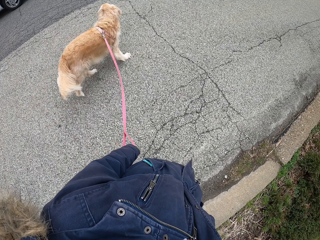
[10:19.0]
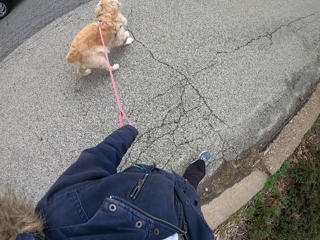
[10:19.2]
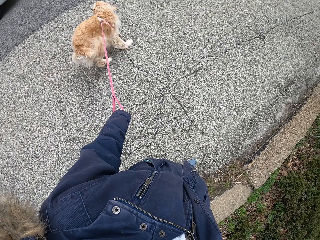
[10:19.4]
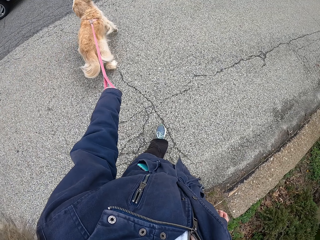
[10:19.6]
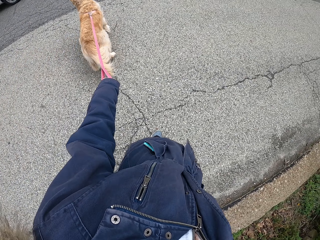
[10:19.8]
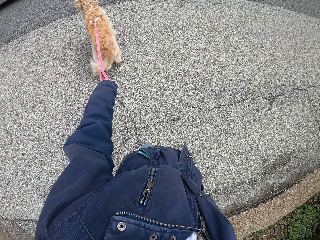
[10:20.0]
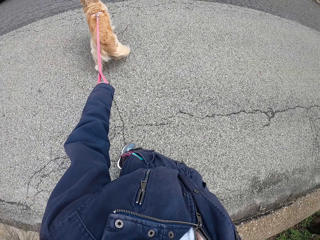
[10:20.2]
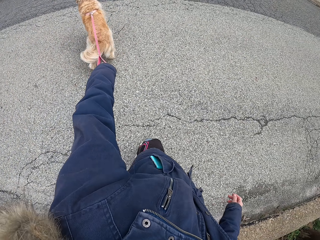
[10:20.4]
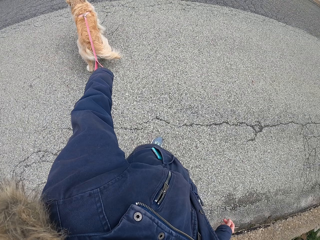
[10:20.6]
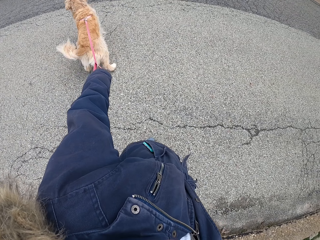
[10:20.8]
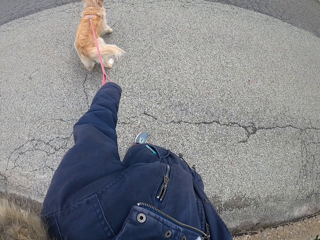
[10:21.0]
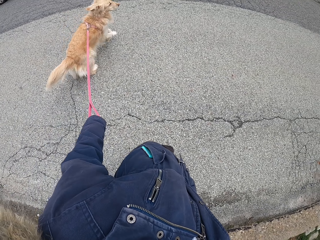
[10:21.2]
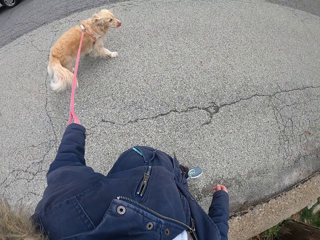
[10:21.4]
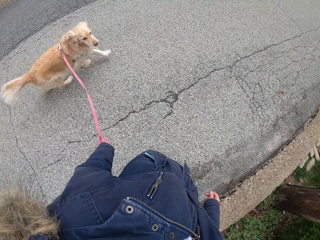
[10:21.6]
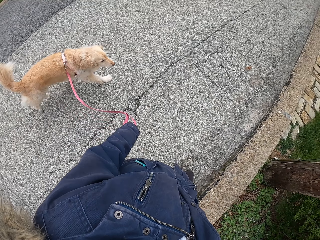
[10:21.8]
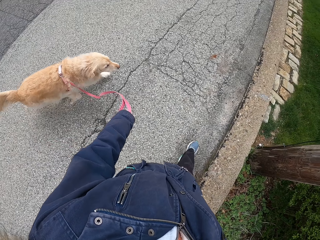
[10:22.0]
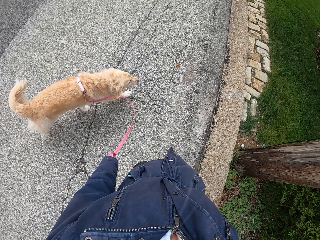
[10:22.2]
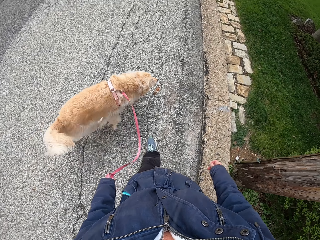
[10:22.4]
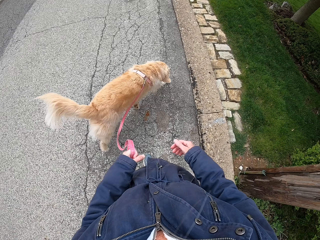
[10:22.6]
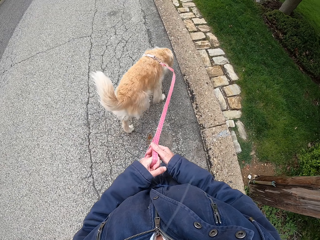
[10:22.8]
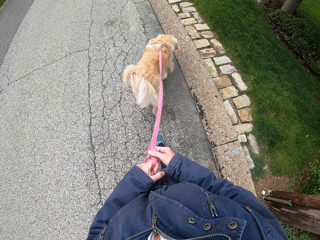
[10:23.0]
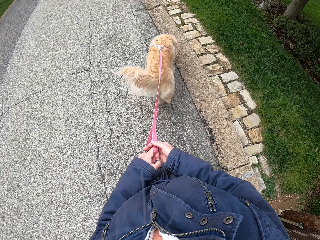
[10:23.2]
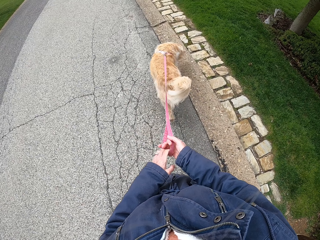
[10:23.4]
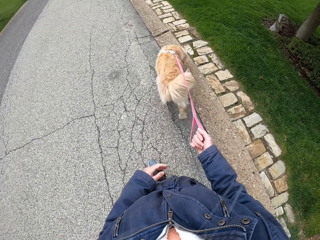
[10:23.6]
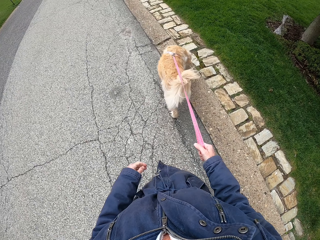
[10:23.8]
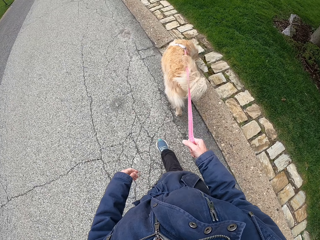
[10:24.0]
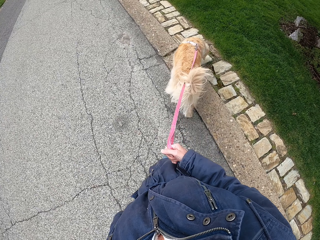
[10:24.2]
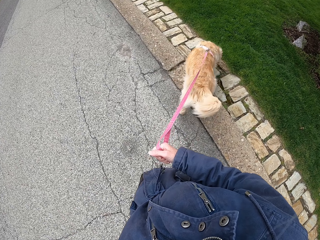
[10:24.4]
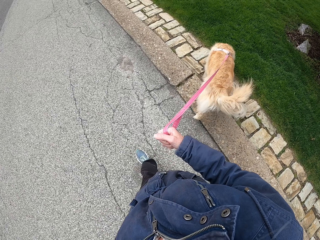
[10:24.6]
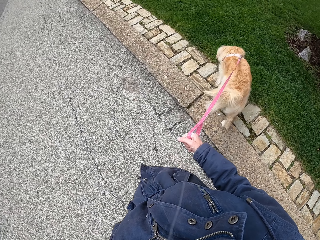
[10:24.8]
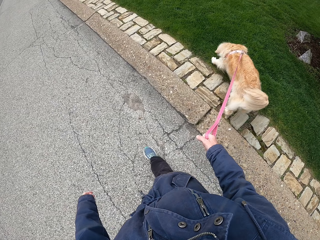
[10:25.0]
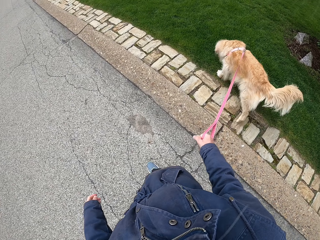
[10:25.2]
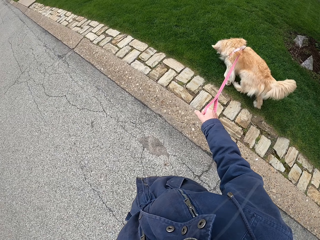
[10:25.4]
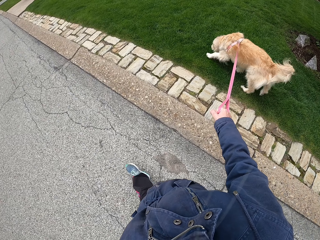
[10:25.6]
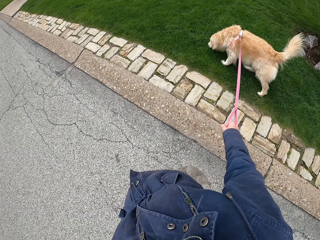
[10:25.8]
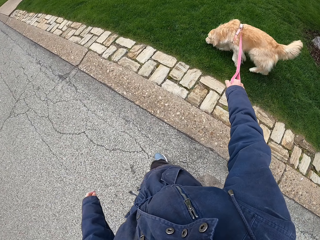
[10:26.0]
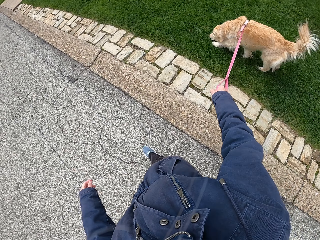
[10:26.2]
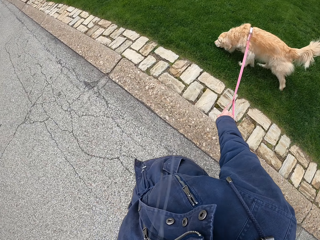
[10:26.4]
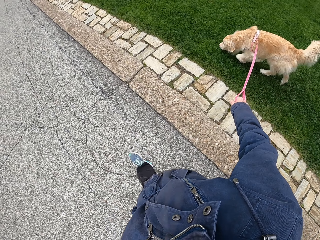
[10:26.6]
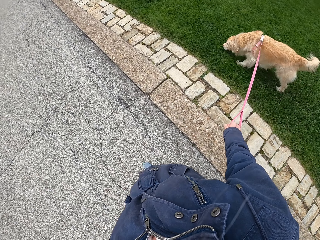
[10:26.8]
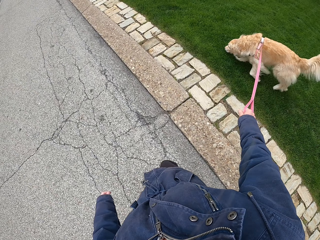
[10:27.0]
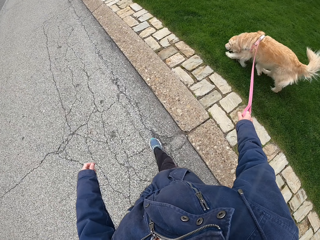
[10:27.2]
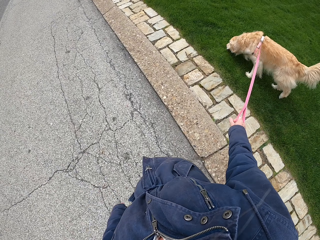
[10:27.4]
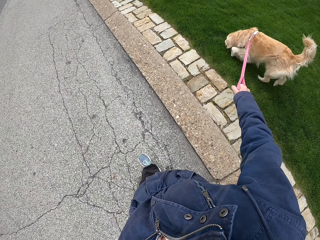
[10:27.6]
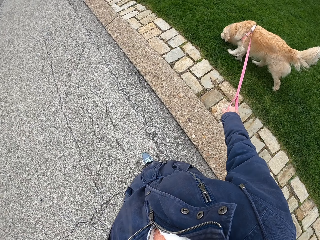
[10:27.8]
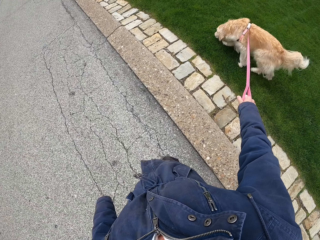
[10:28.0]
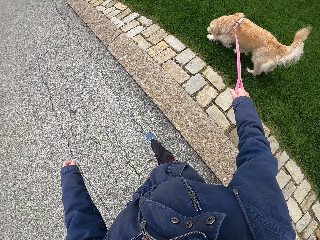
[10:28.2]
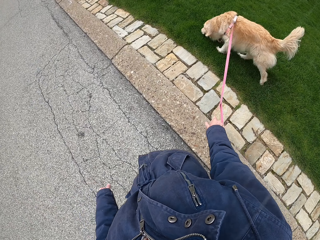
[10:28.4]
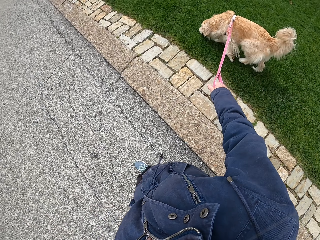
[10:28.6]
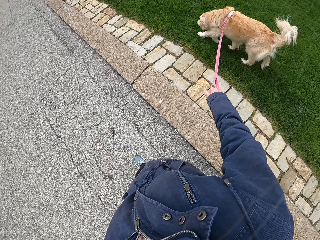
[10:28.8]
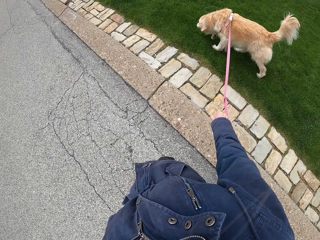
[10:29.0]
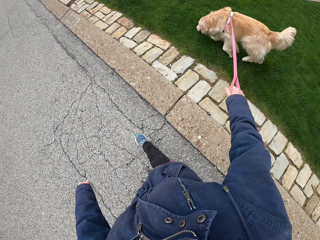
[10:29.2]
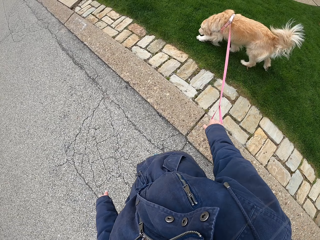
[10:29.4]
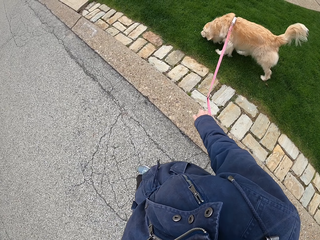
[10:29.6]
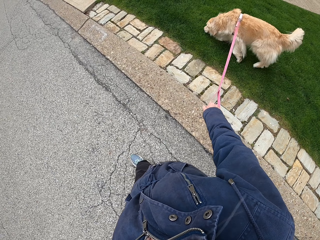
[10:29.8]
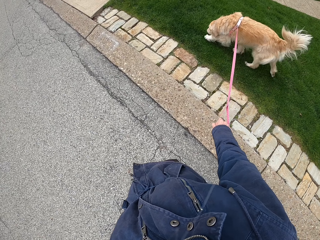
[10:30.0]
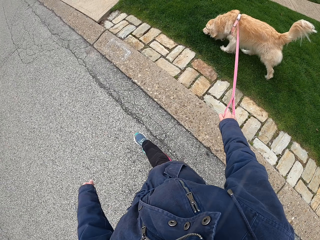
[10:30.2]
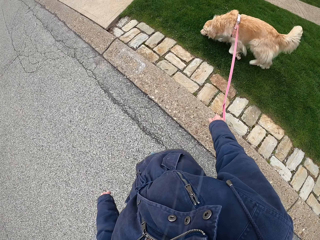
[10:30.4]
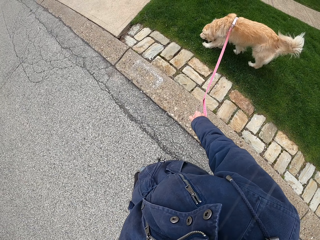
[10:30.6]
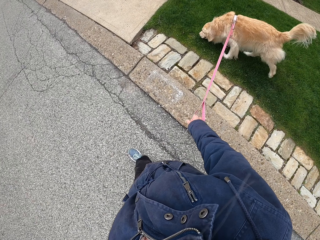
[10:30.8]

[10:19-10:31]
The camera wearer moves the dog's leash from her left hand to her right hand. She walks the dog along the pavement.

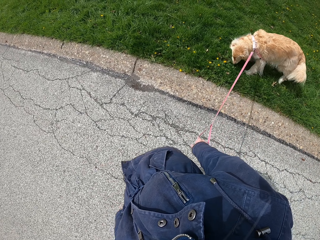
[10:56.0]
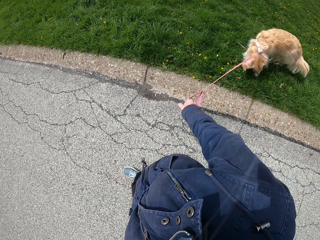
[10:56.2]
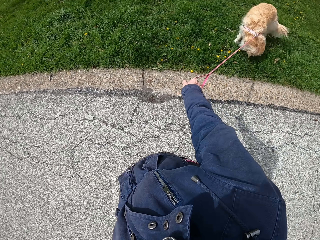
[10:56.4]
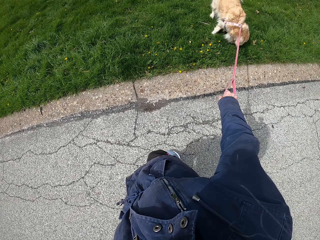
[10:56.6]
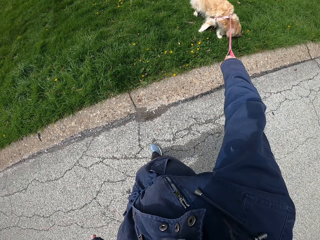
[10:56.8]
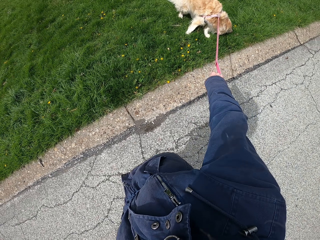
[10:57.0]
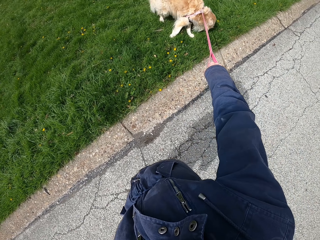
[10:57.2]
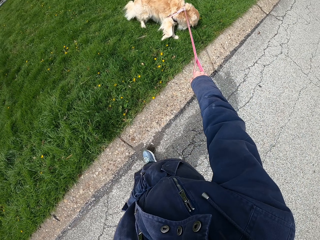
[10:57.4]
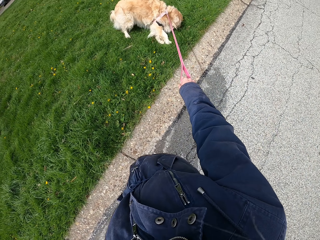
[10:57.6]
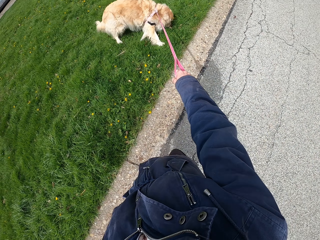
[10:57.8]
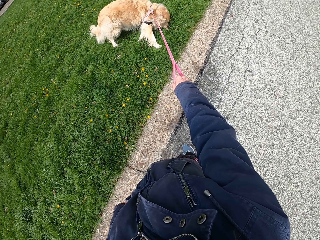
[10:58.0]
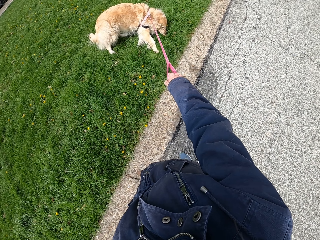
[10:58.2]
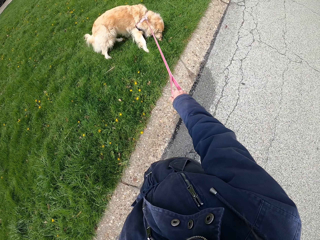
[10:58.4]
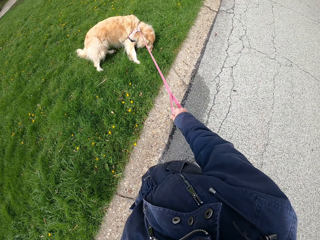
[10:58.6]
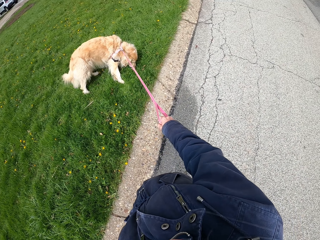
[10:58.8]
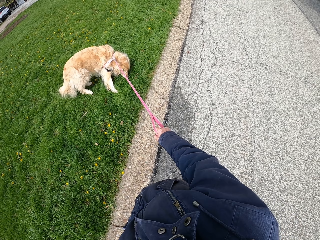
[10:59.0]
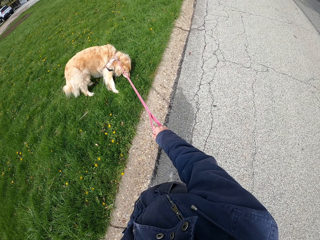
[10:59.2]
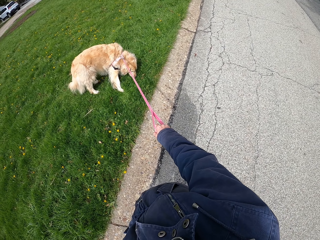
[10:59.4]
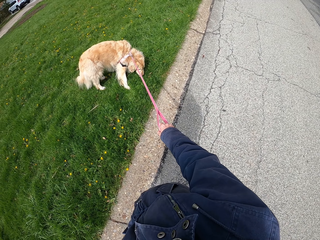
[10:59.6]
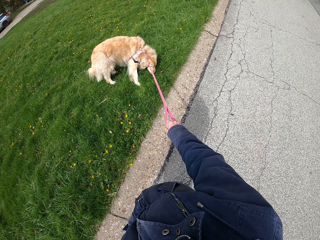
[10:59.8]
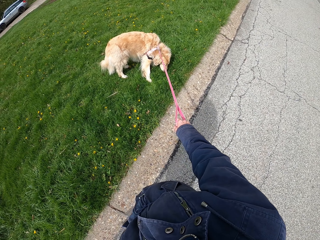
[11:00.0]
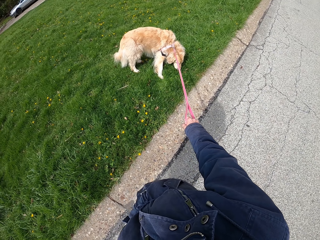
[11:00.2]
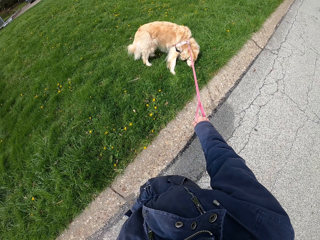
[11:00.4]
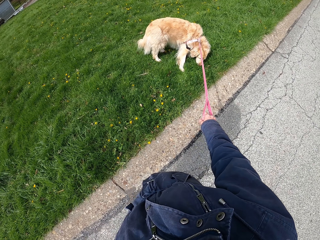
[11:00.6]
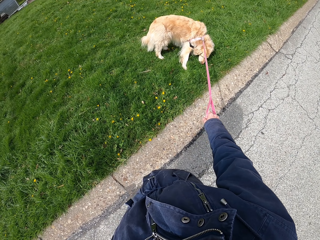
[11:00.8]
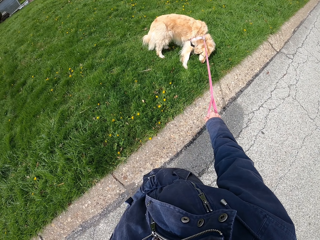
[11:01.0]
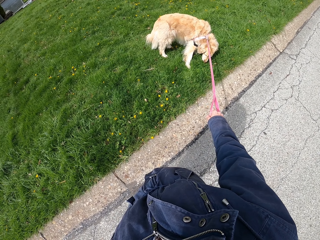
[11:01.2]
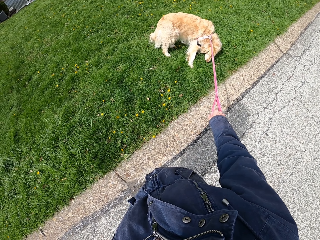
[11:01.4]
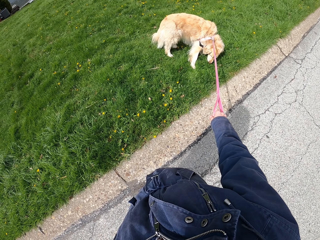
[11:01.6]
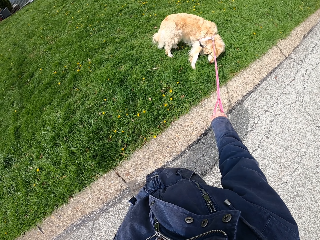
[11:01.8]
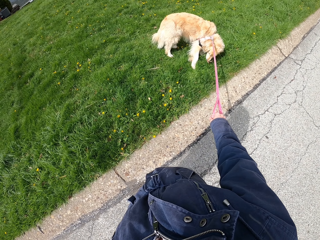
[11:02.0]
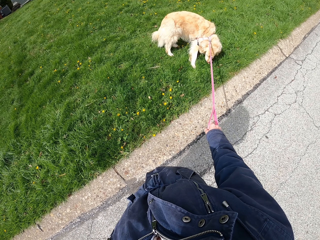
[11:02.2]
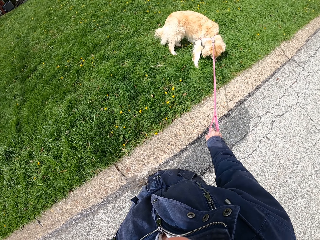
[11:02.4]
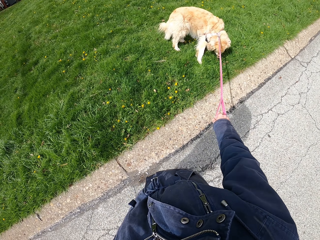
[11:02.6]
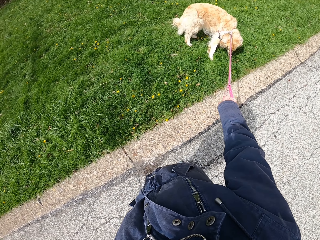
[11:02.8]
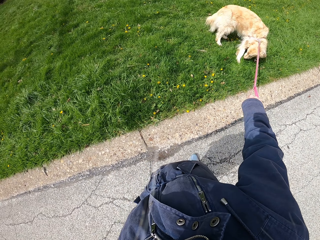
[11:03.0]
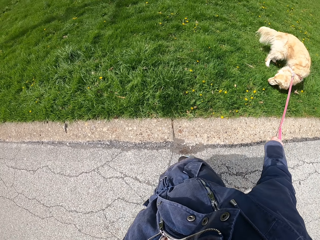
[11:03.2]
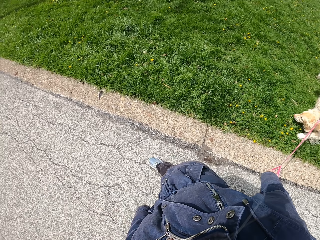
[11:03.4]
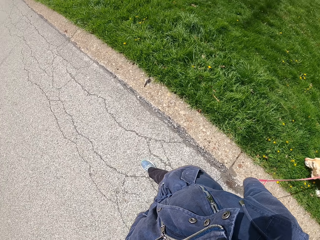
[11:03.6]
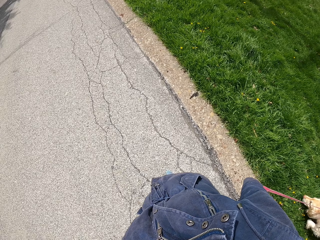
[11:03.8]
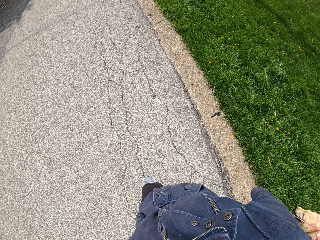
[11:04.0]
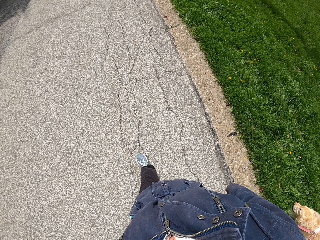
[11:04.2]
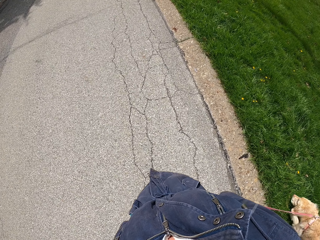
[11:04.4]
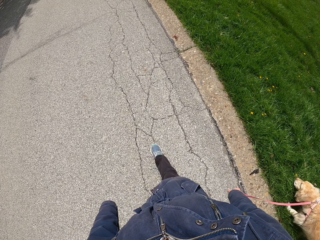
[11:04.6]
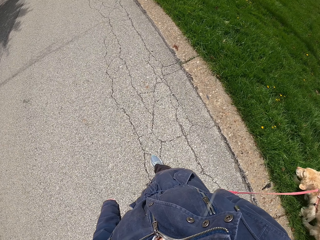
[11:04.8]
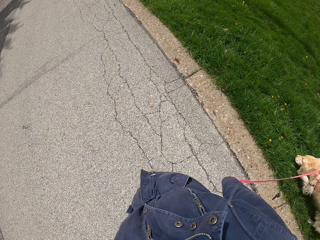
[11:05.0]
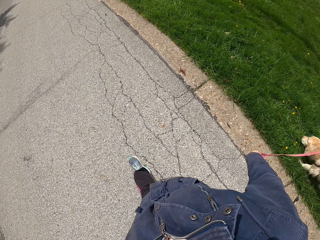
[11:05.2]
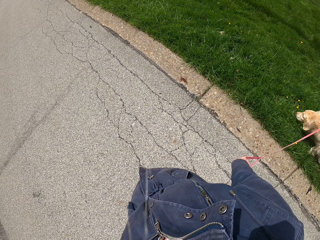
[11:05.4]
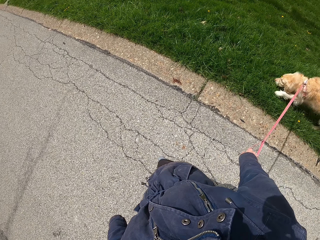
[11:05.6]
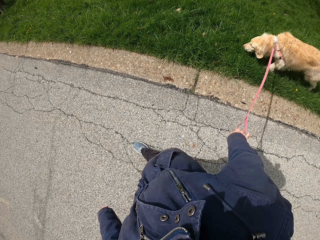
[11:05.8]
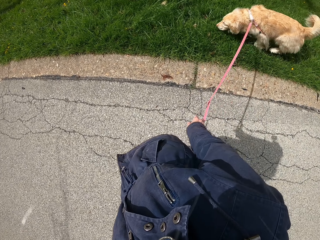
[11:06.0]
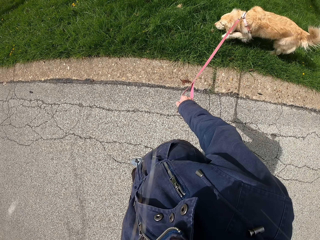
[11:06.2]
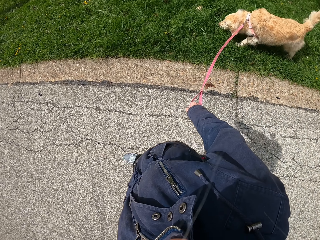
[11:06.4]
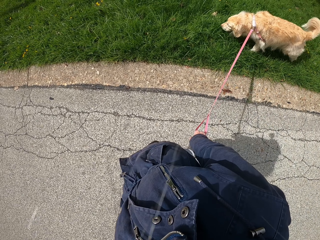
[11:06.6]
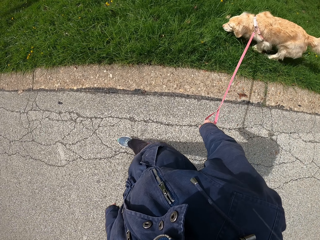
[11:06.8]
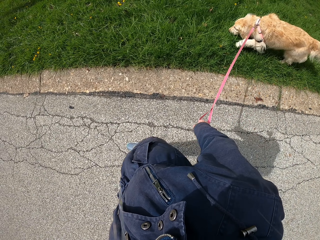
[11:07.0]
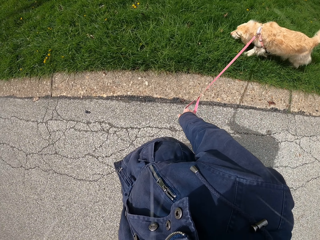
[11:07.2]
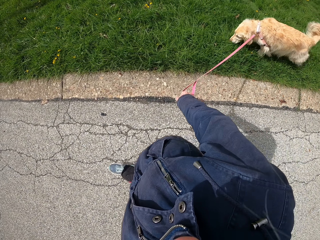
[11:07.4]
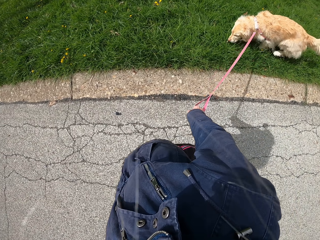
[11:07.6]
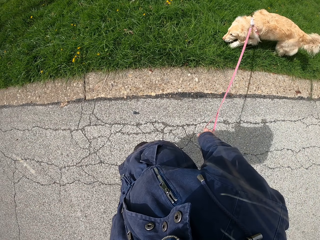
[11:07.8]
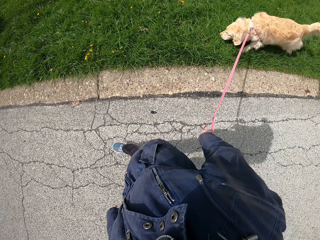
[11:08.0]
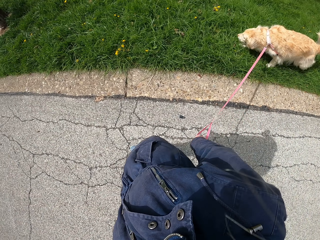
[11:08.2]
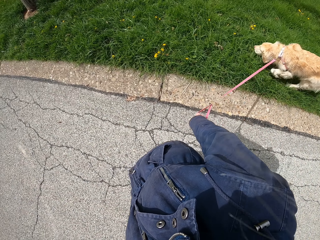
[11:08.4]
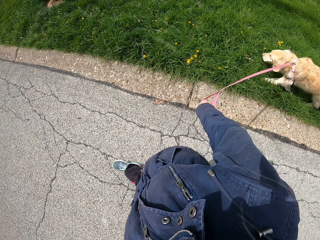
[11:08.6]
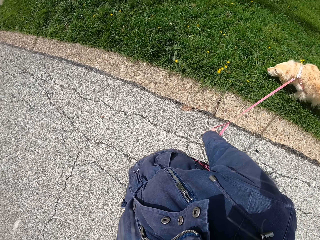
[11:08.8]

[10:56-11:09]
The camera wearer stands. They look around. They walk the dog along the pavement.
